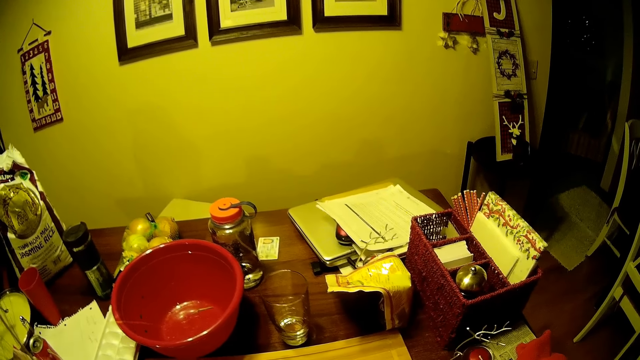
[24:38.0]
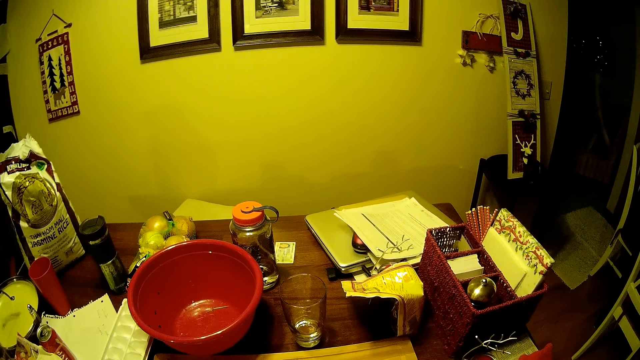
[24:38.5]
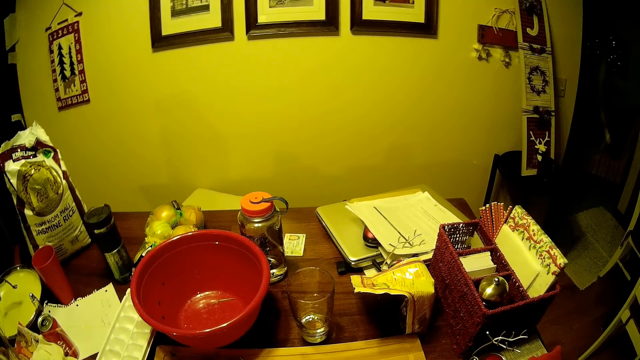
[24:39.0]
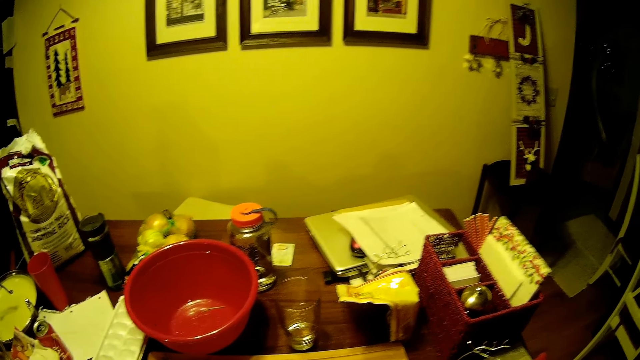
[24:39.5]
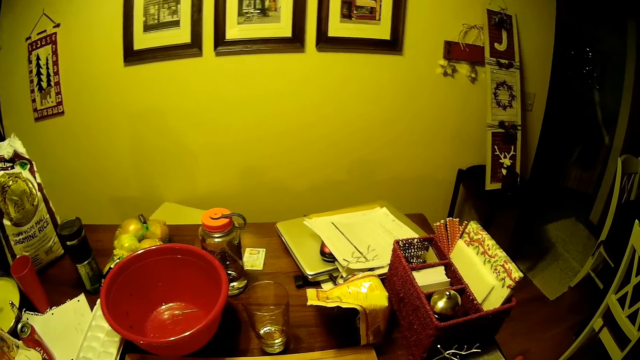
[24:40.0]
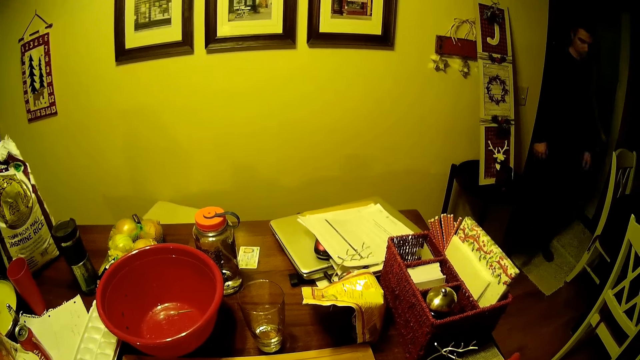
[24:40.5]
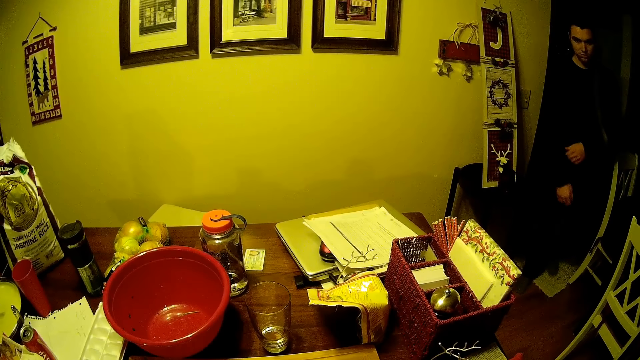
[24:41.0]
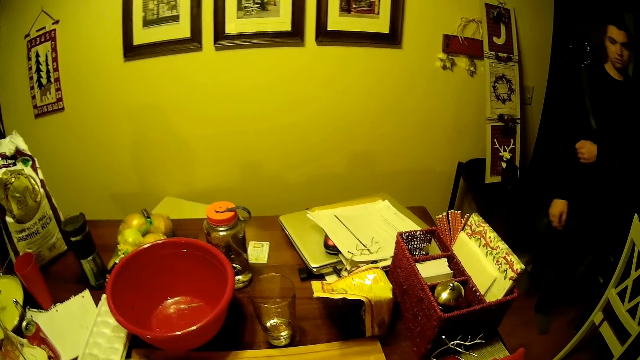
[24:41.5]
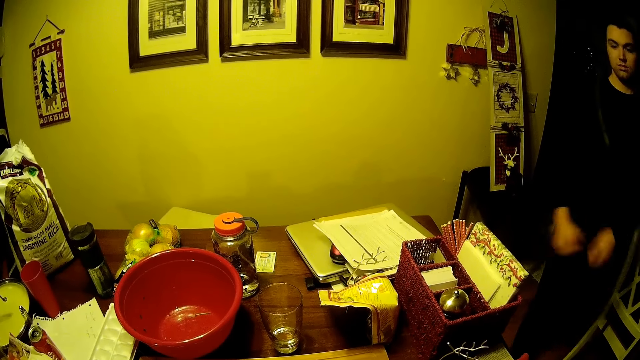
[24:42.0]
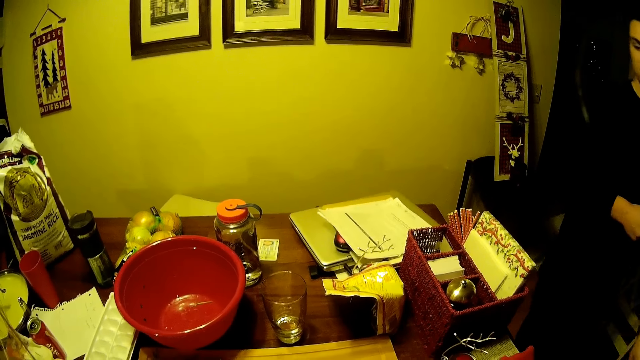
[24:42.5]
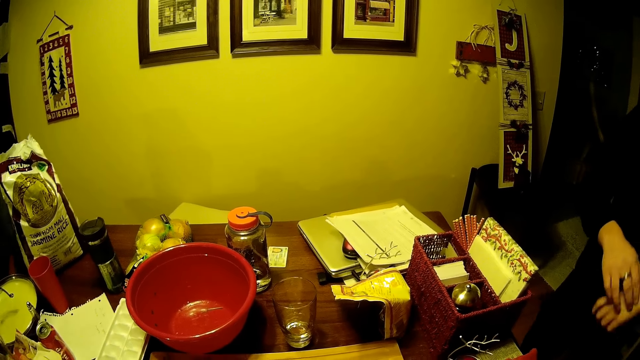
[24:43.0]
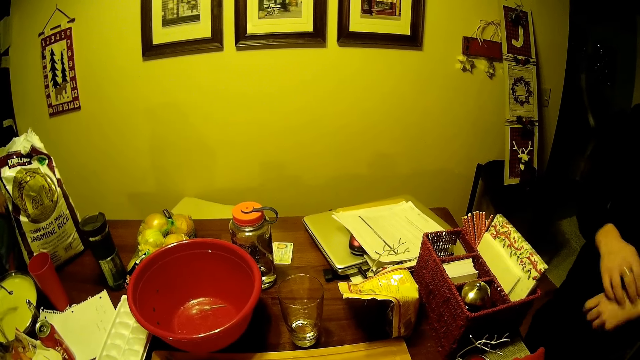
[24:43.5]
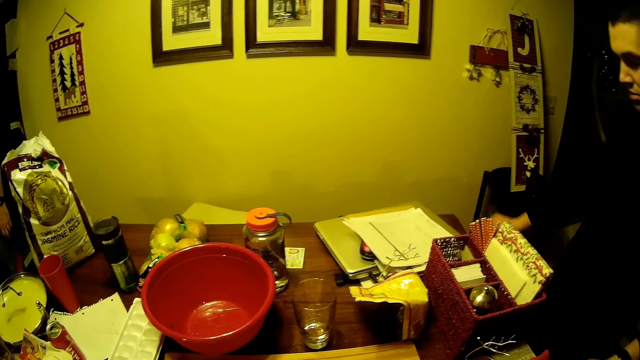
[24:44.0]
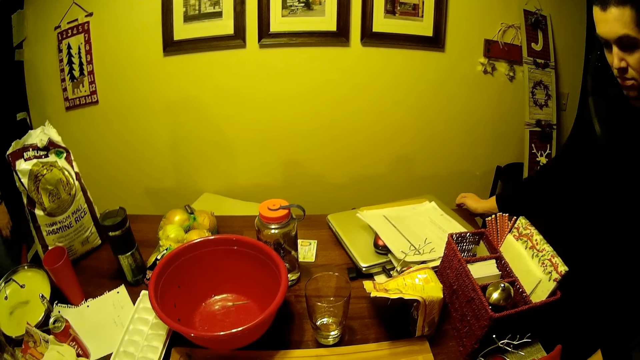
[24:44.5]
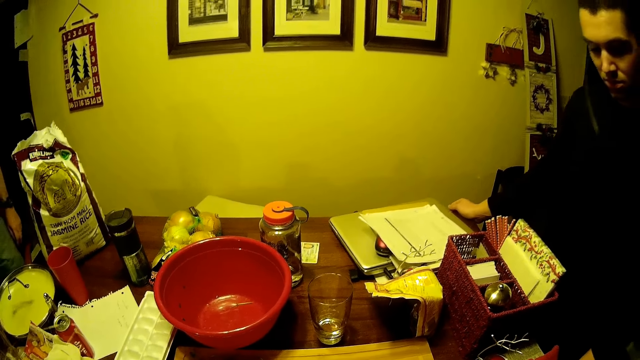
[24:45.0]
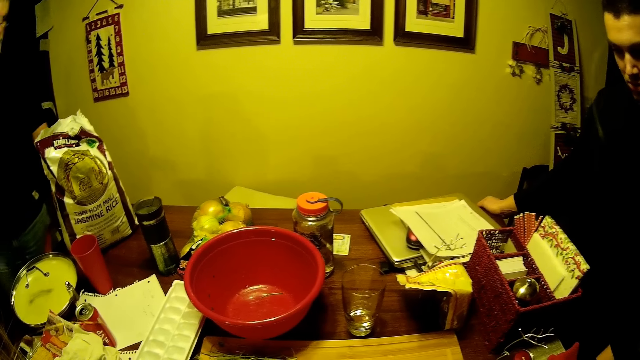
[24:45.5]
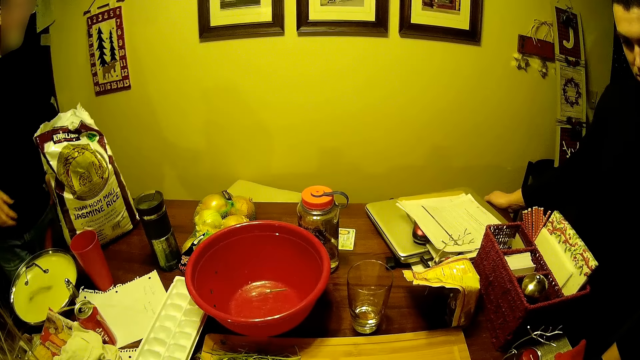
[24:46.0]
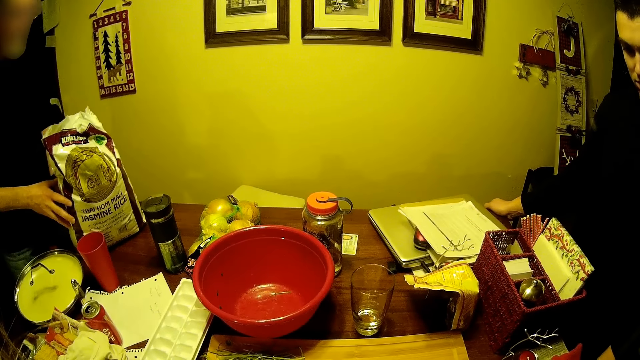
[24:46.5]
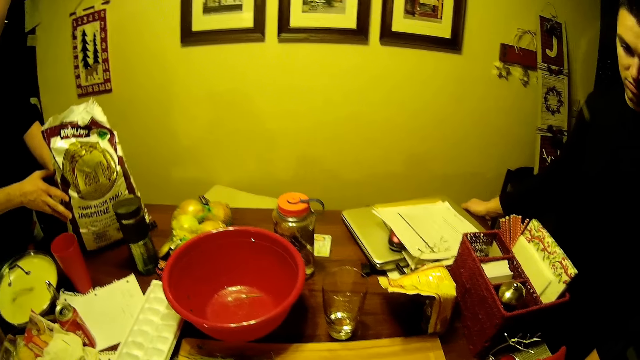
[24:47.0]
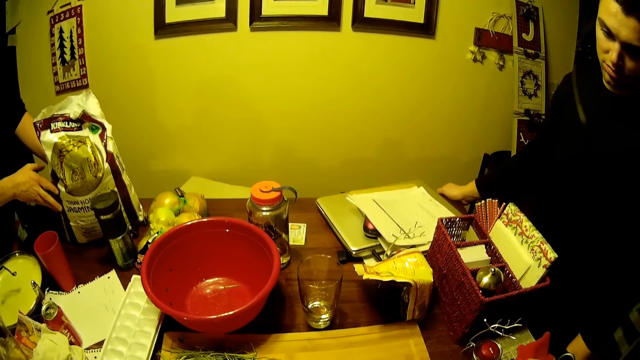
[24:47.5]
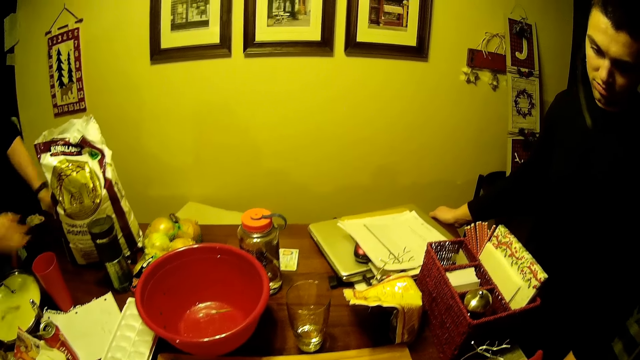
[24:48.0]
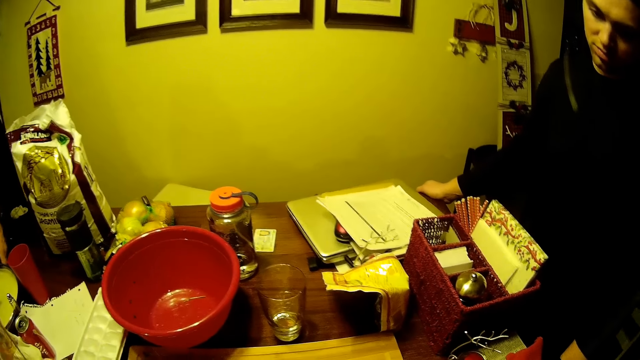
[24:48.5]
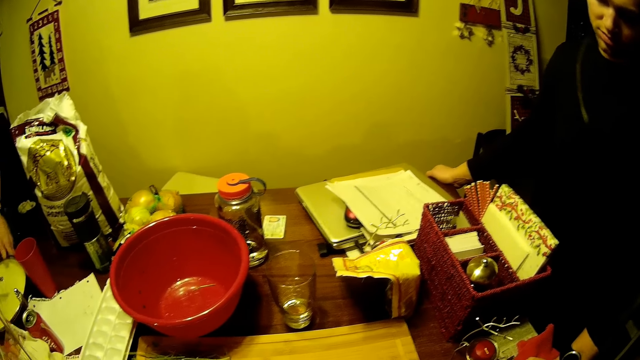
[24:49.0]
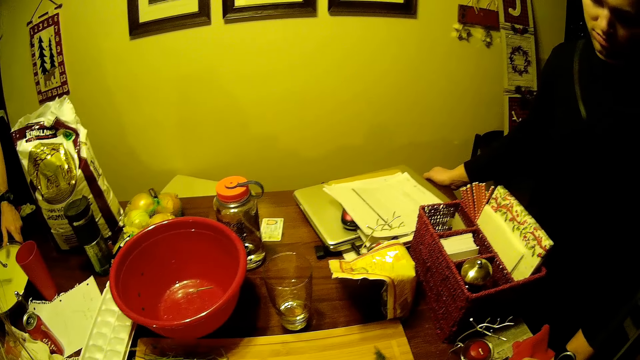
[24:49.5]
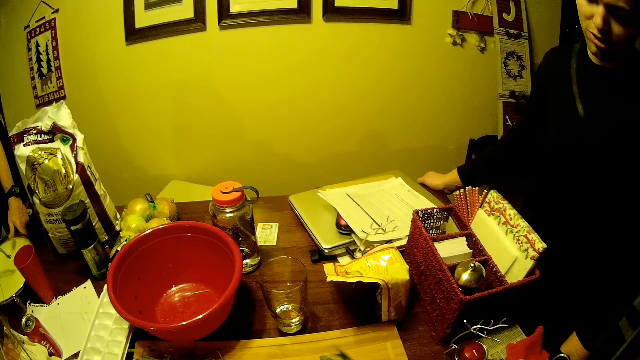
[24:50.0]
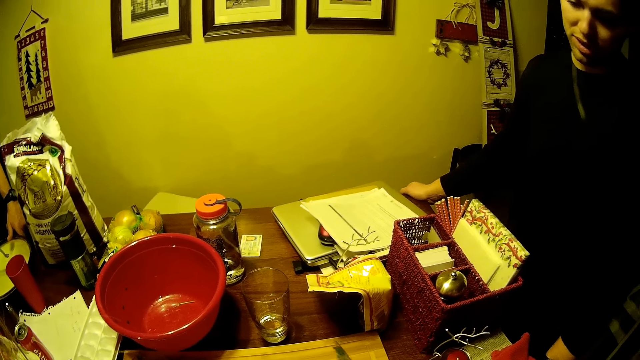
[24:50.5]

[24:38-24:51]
A man stares around the house. Another man moves a packet on the table.

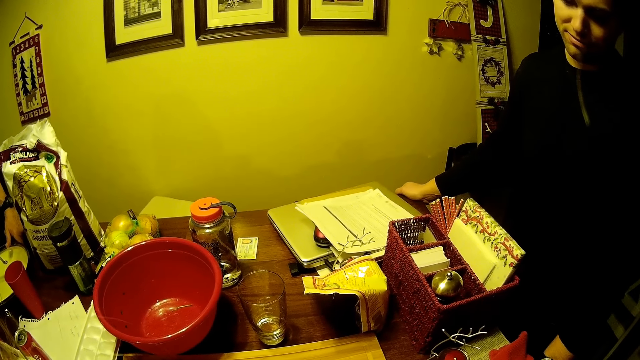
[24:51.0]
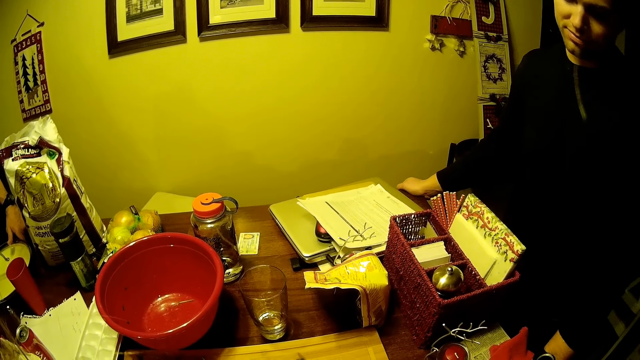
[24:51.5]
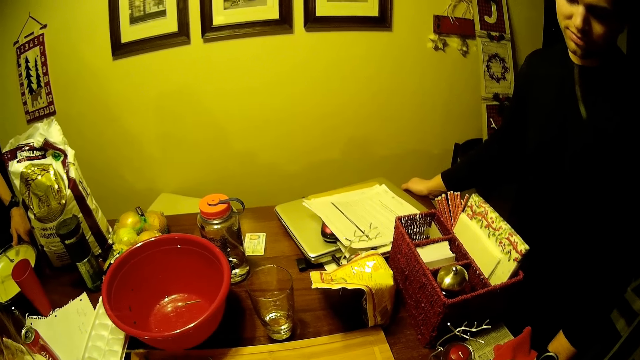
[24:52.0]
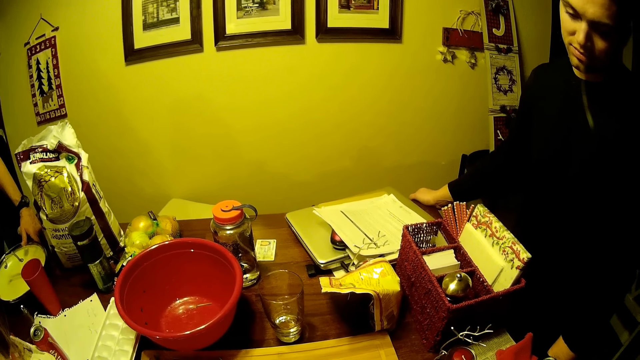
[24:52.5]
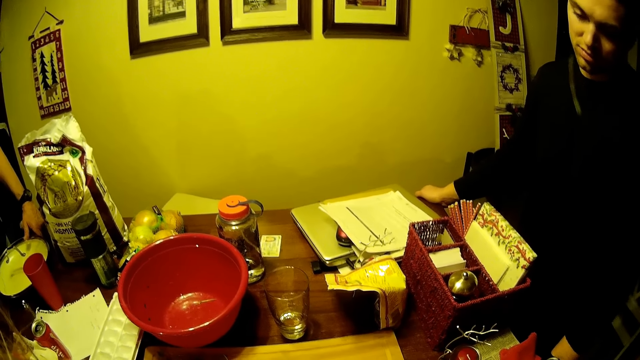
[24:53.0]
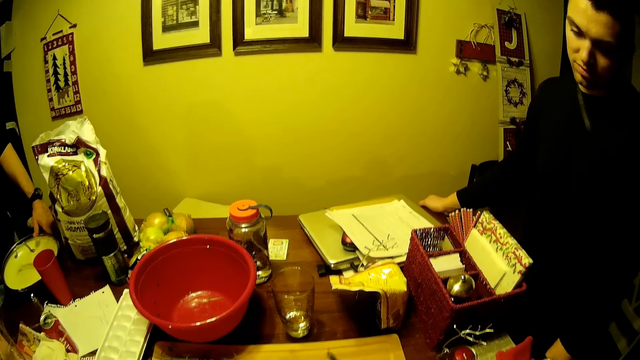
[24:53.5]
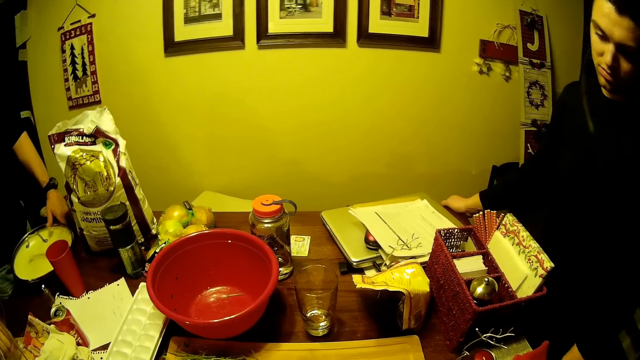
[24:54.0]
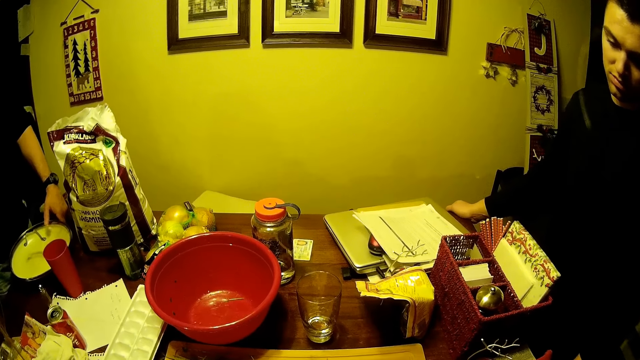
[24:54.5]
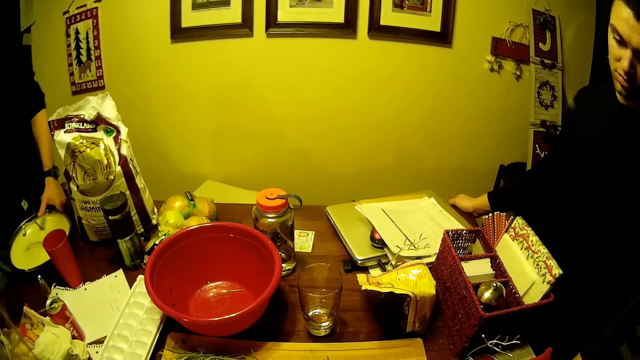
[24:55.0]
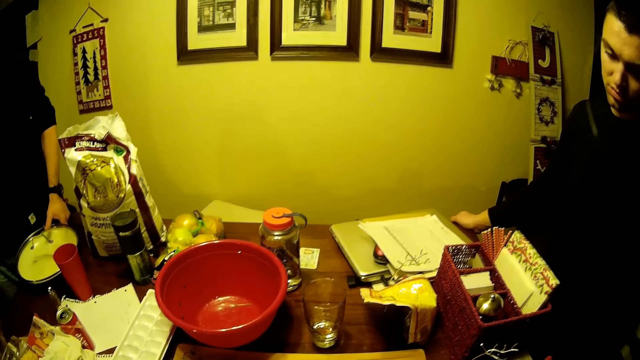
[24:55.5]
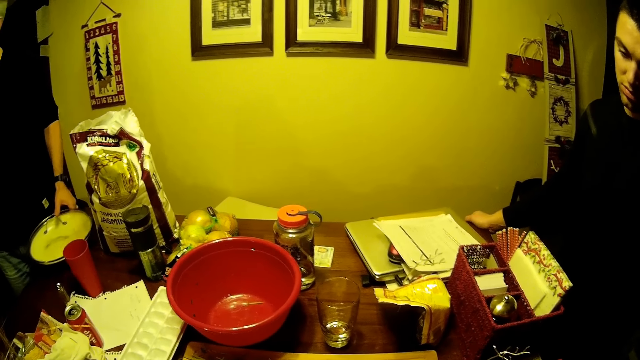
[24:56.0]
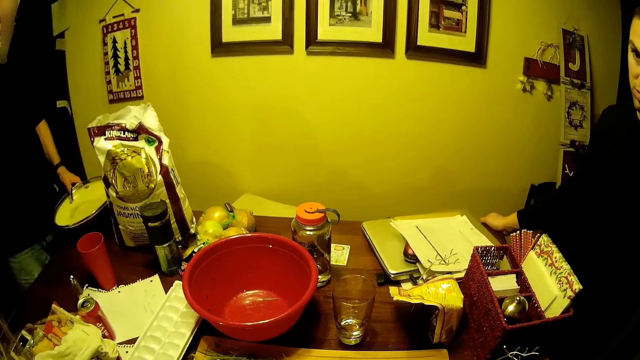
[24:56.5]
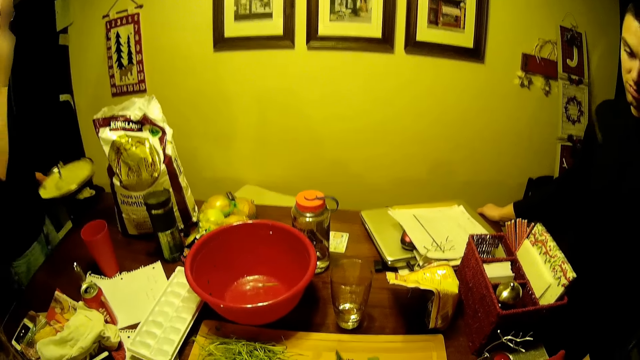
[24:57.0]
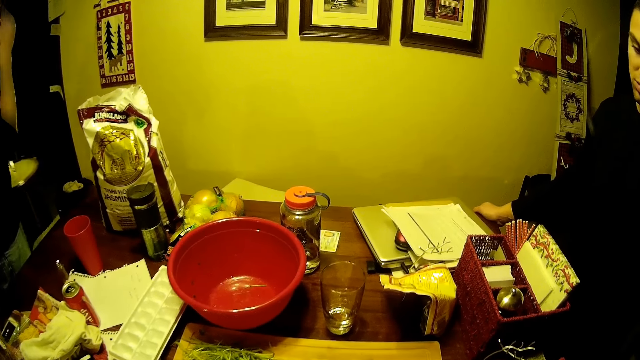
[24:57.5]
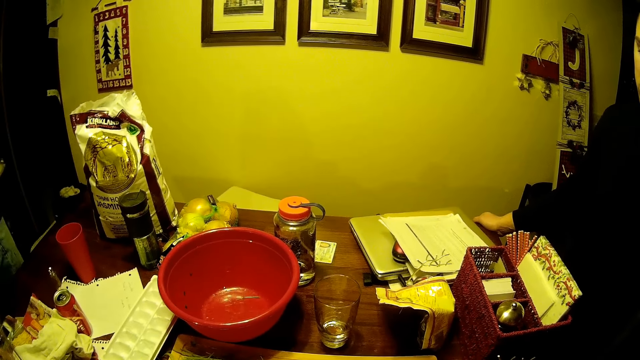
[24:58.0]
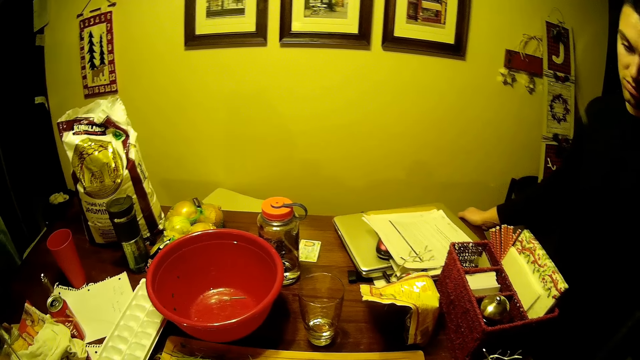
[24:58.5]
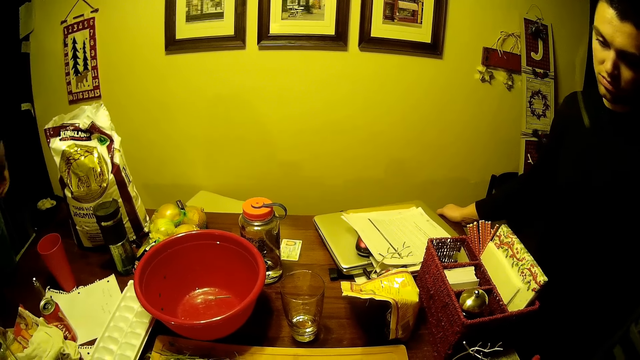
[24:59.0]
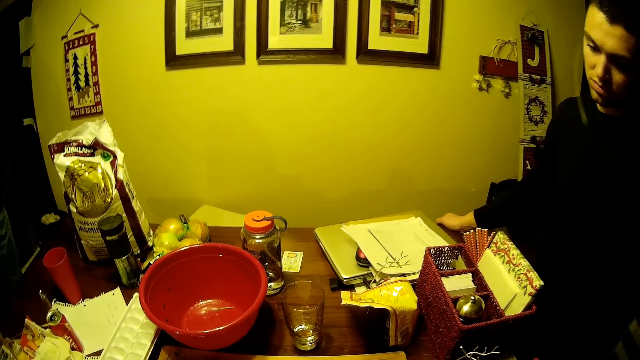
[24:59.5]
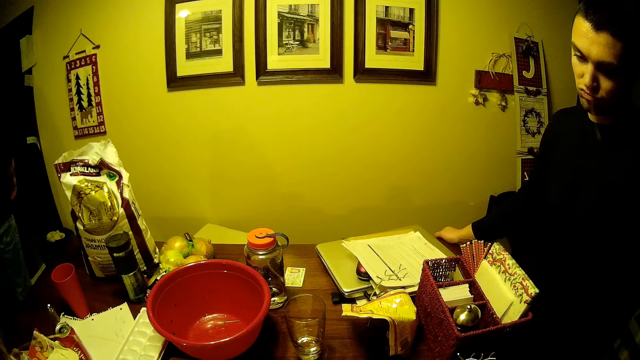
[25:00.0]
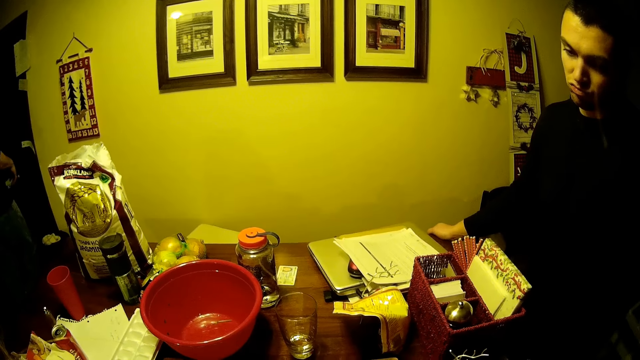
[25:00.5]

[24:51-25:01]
A man picks up a cooking pot from the table. The man walks around the house.
